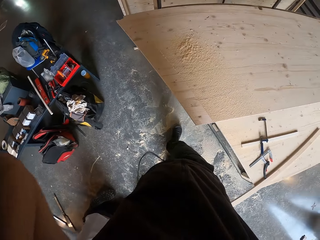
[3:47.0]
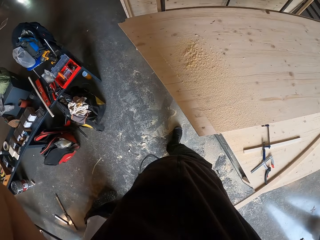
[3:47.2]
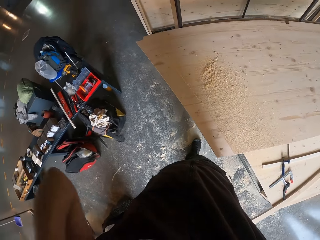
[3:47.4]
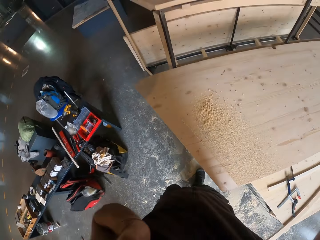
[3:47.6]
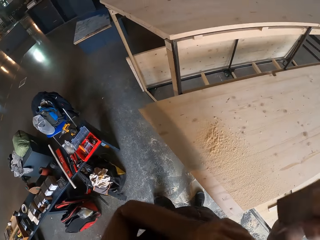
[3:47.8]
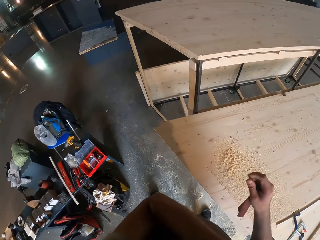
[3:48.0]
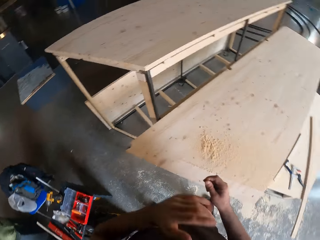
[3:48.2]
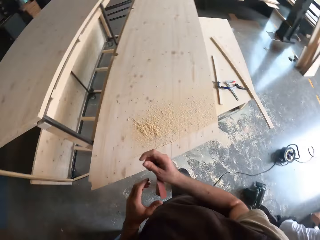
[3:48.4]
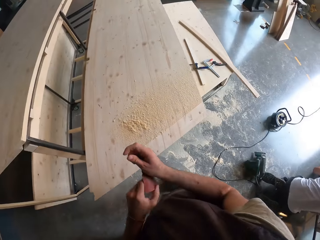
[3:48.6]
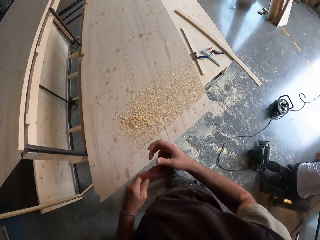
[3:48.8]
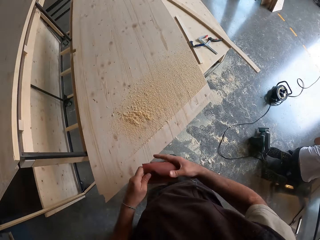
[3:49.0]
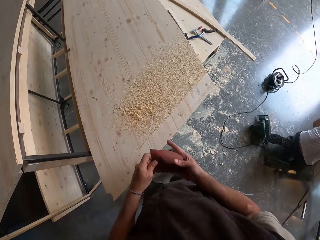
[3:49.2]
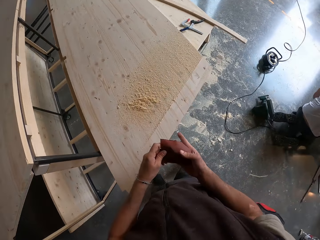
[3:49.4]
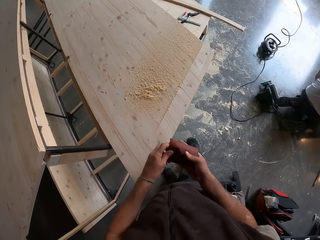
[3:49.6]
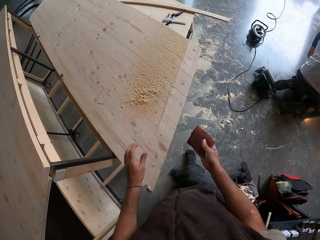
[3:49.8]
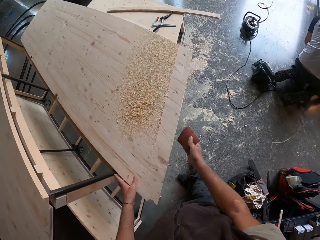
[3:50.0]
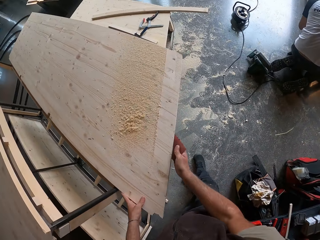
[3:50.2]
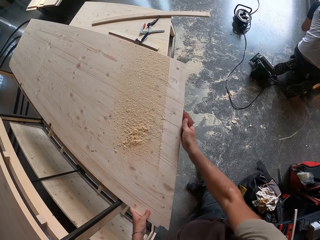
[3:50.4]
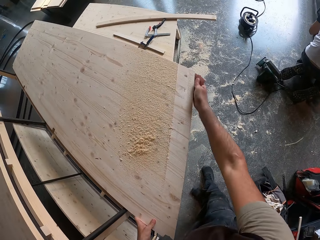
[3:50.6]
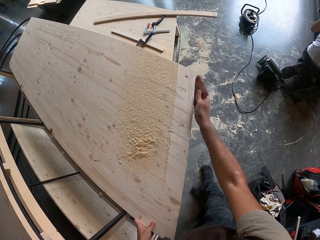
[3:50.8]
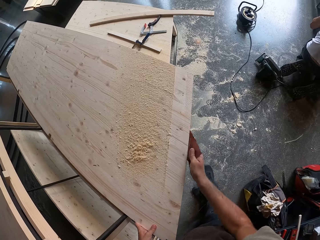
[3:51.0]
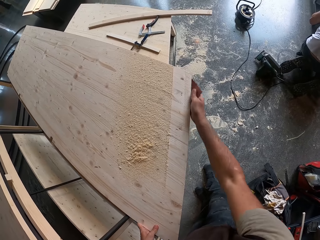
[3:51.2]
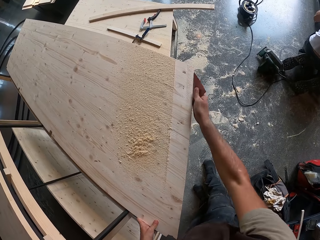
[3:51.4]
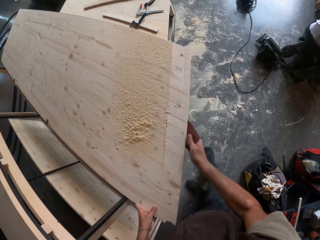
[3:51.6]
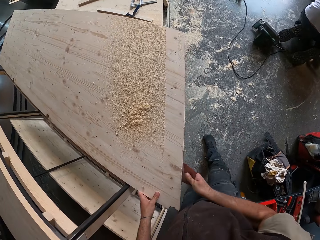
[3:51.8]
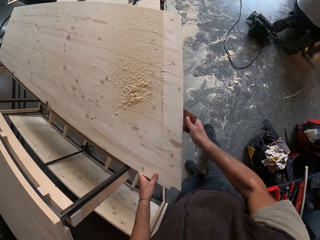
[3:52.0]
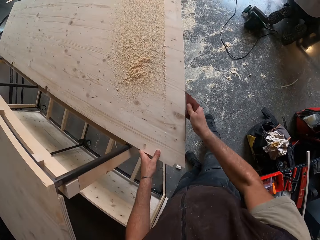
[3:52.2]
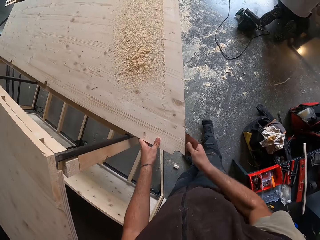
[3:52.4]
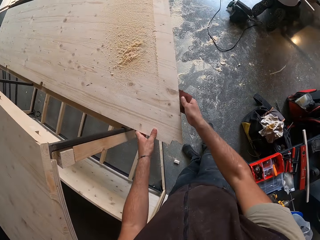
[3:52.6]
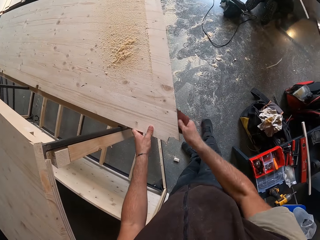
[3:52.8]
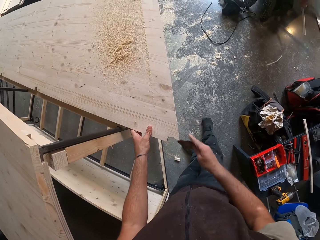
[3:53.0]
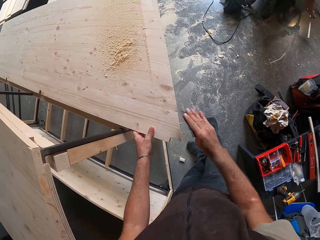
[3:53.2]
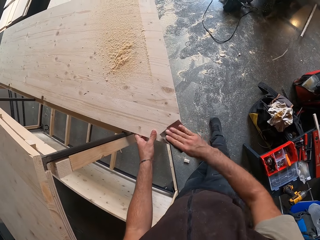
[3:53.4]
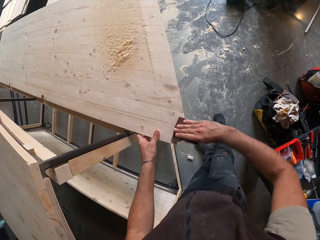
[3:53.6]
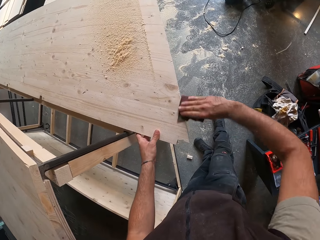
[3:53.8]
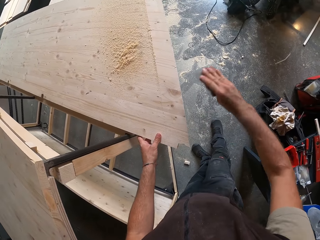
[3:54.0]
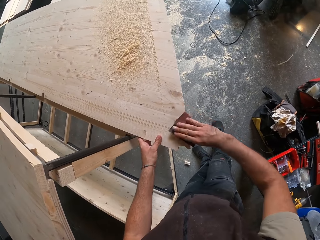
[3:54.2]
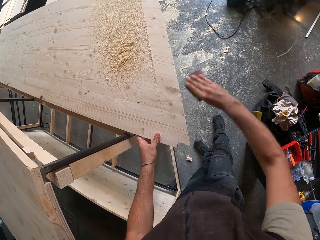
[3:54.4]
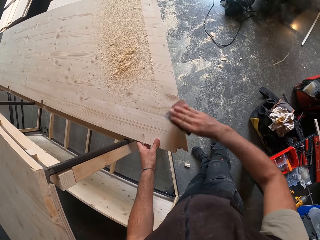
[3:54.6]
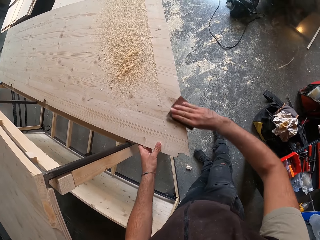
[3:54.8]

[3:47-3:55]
The camera wearer adjusts the sandpaper in his hand. He holds the plank of wood with his left hand. He smoothens the edge of the plank of wood with the sandpaper on his right hand.

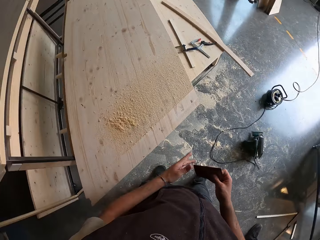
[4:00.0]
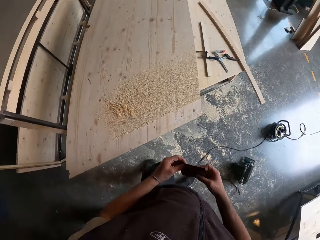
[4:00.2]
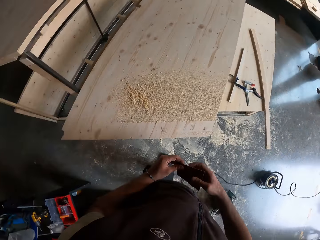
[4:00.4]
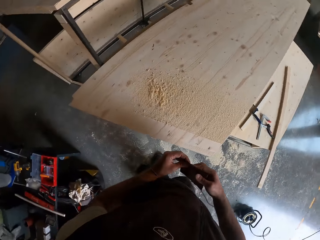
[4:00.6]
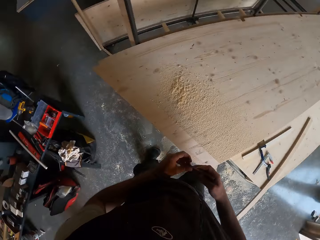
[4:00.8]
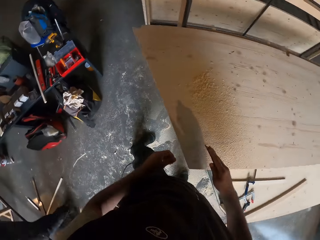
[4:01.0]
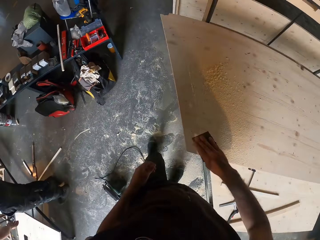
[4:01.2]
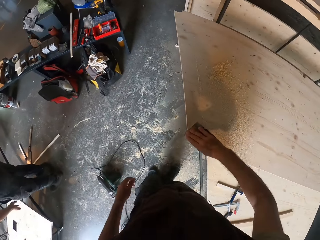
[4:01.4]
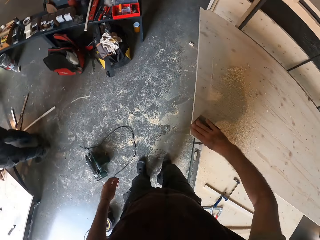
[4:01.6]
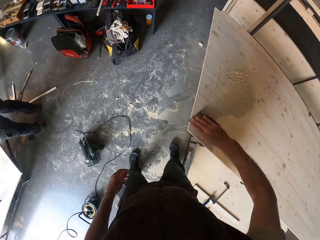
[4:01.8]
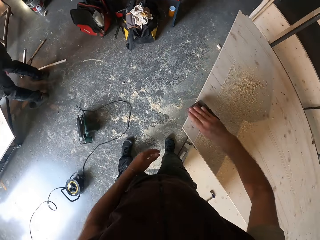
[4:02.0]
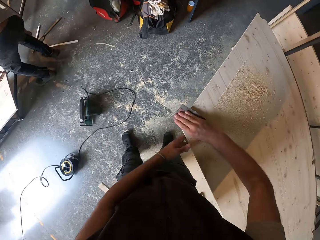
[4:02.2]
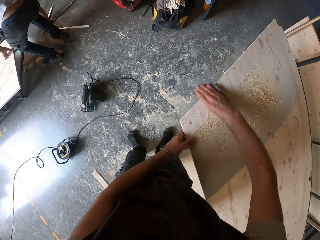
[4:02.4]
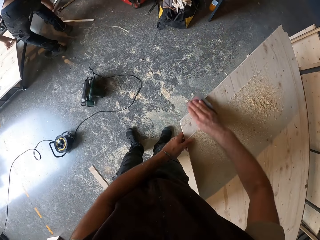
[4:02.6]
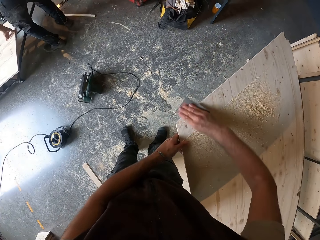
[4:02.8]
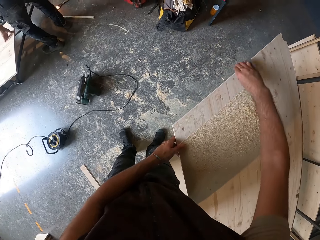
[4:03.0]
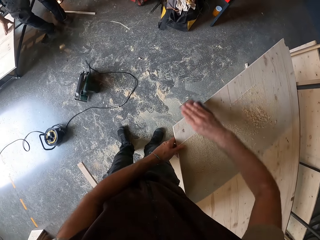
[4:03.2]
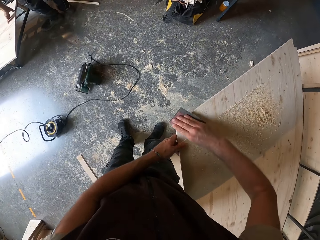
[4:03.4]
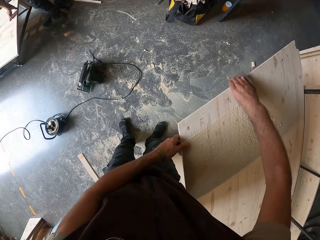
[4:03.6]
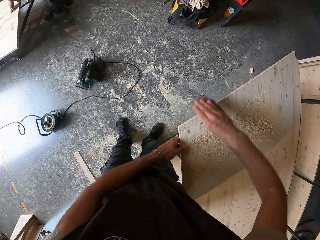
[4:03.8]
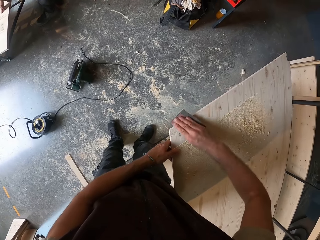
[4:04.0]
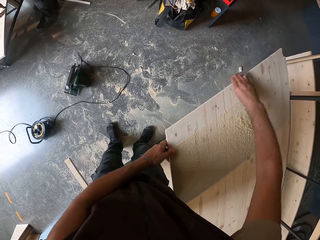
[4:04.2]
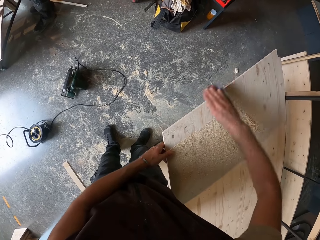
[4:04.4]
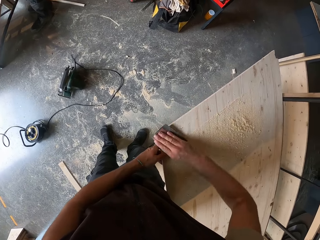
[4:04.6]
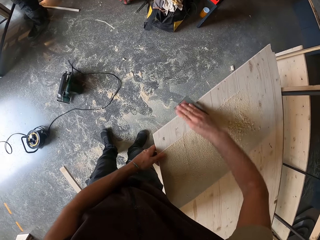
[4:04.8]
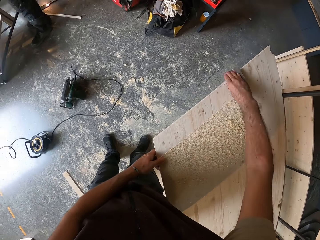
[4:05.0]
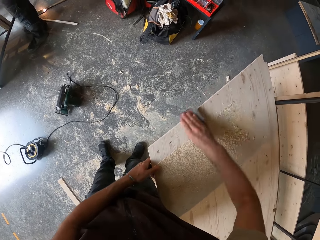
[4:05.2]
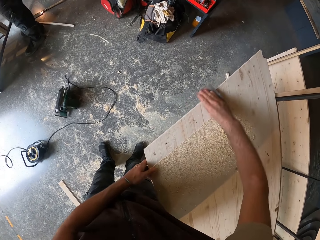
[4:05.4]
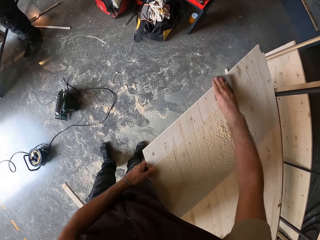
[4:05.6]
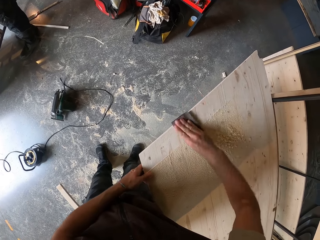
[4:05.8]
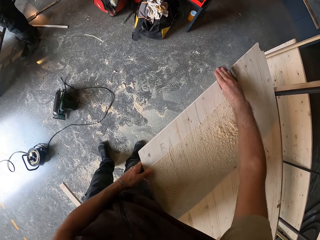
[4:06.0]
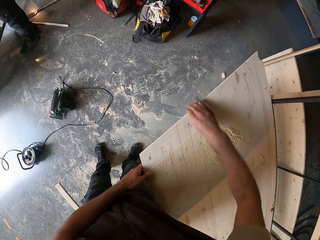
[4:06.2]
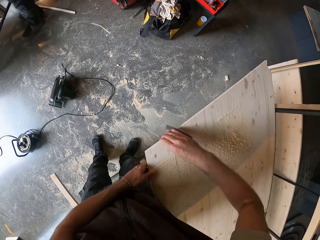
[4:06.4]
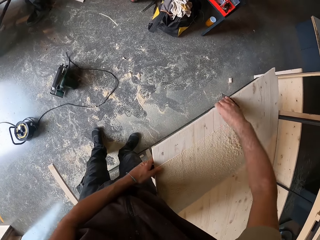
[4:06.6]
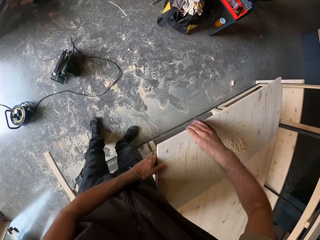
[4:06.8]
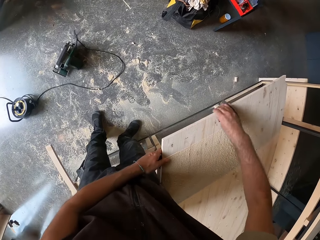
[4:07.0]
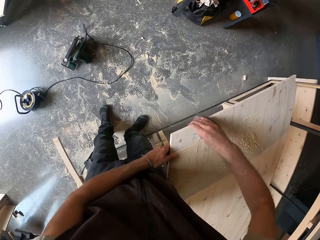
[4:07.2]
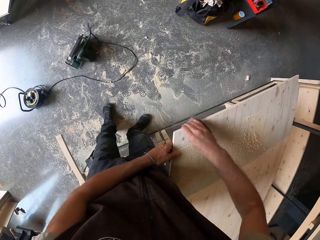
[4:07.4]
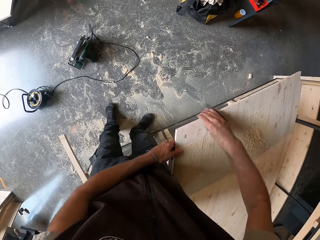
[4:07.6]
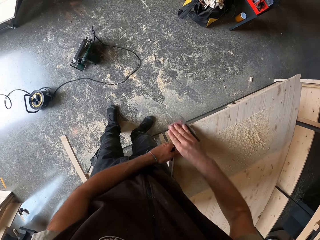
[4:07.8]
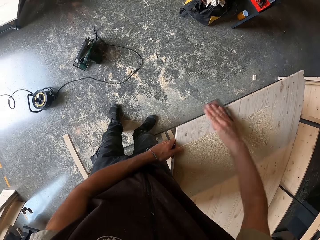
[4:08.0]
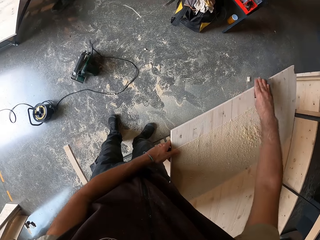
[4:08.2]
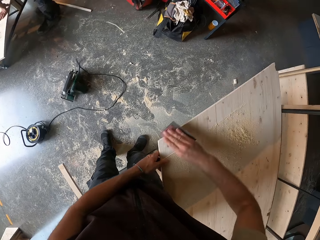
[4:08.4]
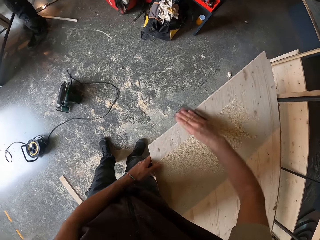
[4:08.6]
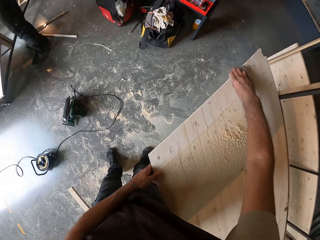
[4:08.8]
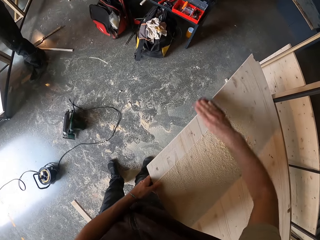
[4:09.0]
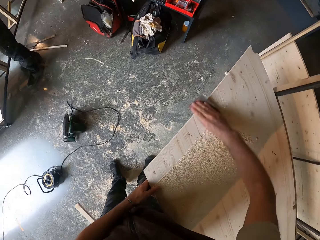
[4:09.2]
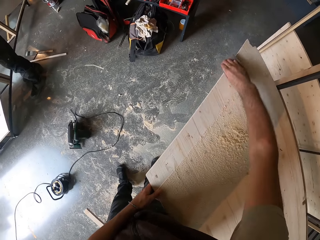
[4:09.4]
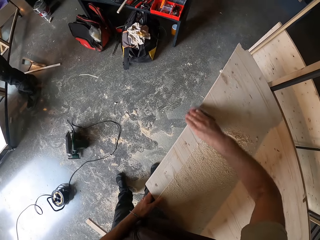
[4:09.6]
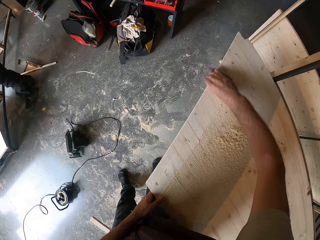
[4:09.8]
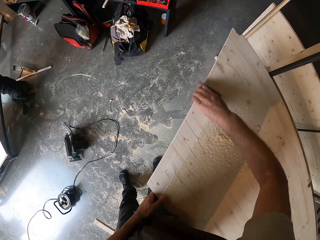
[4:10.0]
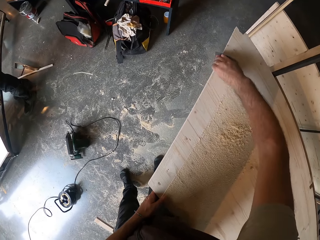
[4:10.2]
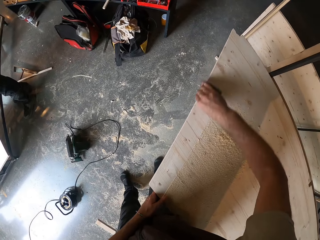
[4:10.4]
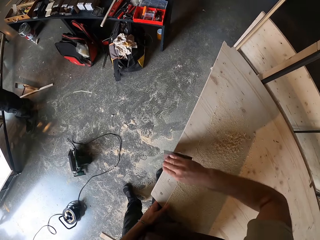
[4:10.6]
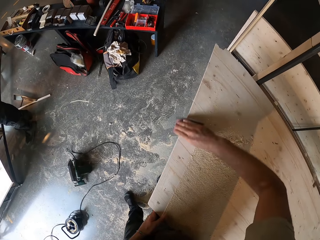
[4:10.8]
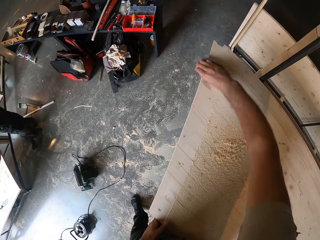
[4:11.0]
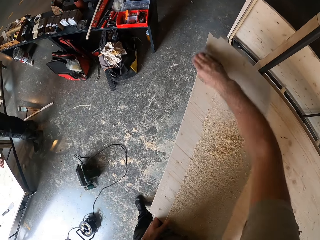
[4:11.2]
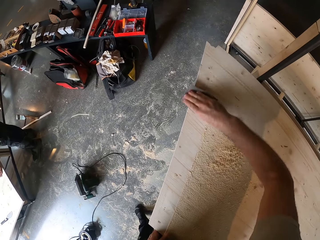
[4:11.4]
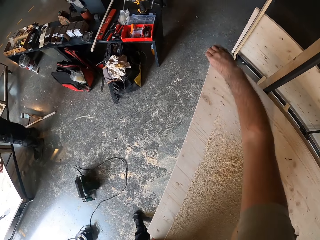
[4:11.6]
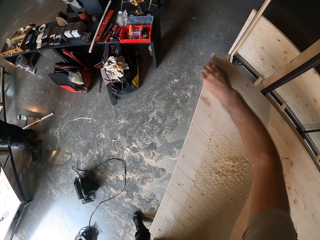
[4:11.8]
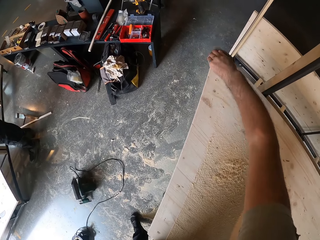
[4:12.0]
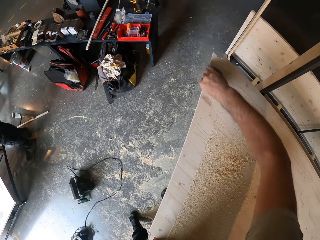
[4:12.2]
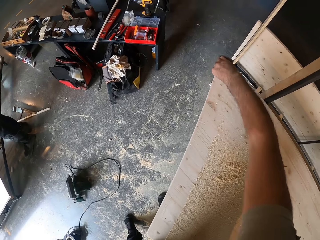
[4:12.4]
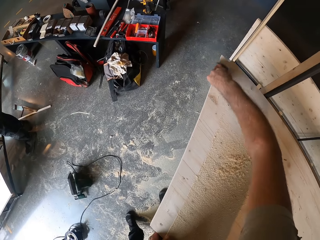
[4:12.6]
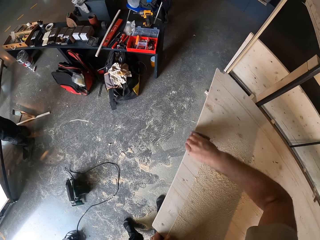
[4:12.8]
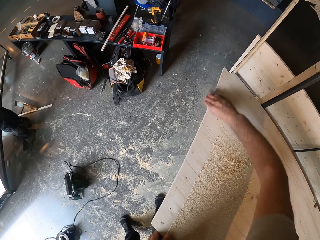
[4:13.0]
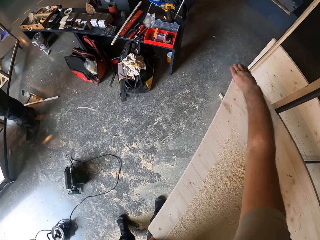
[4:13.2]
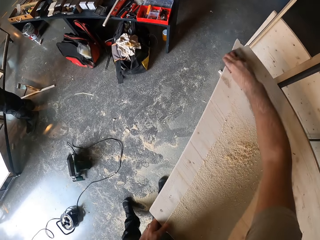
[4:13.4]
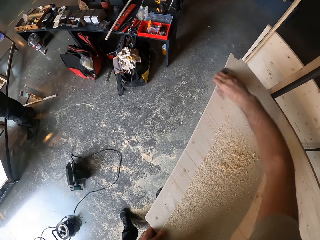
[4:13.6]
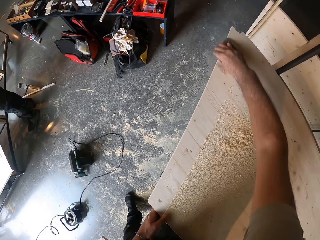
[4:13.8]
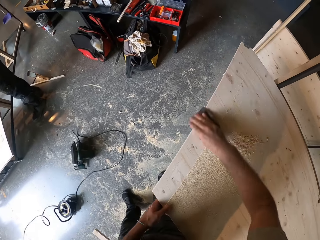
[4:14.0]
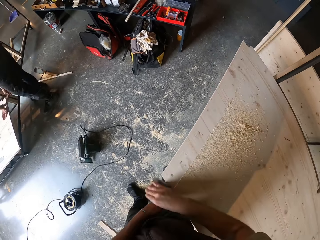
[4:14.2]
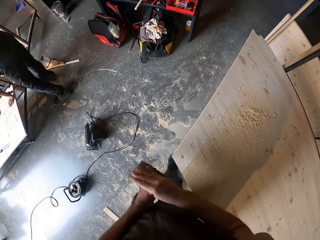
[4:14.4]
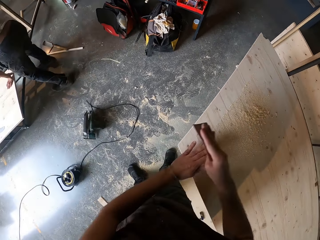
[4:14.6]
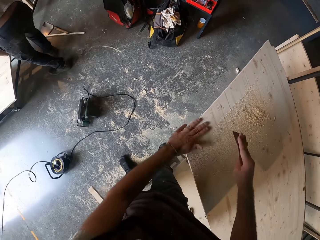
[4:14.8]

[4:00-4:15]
The camera wearer smoothens the edge of the plank of wood with the sandpaper on his right hand.
